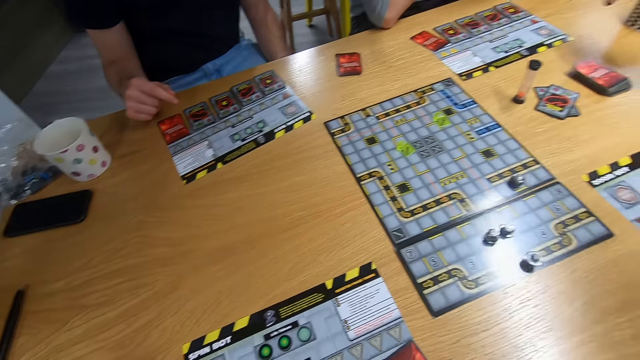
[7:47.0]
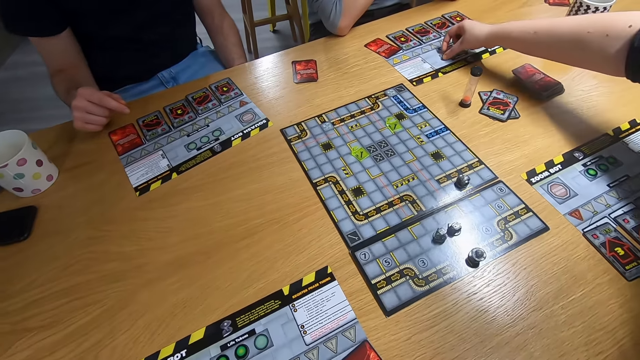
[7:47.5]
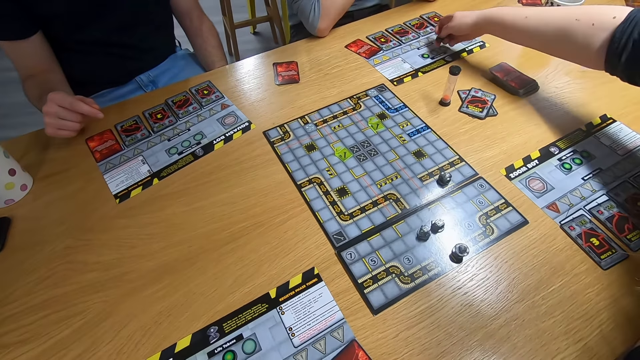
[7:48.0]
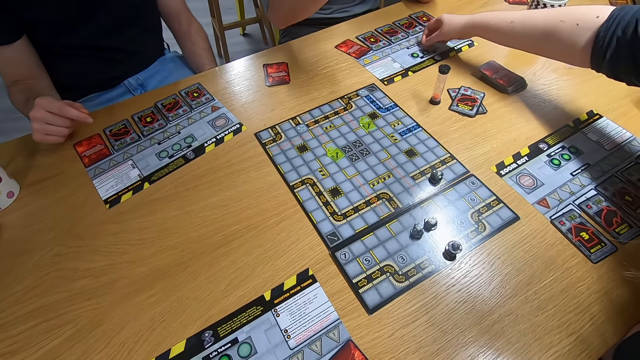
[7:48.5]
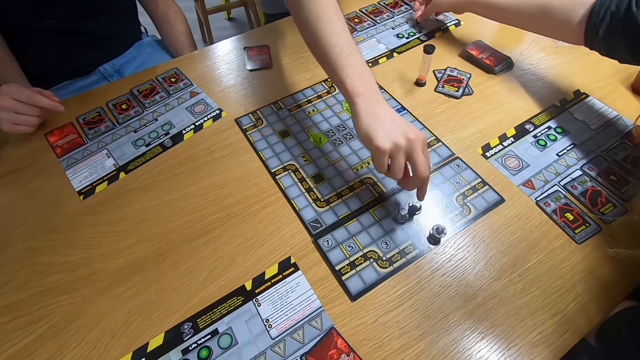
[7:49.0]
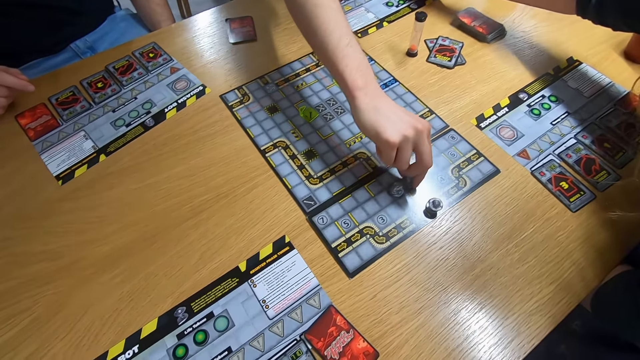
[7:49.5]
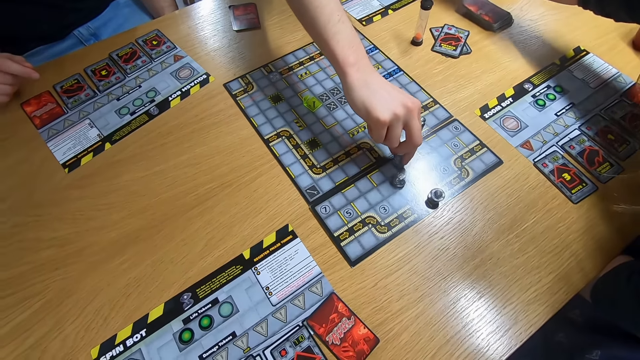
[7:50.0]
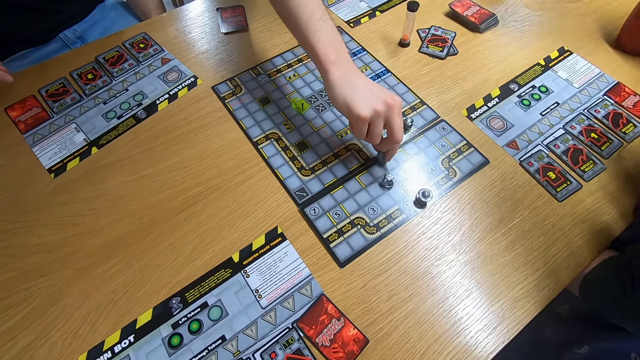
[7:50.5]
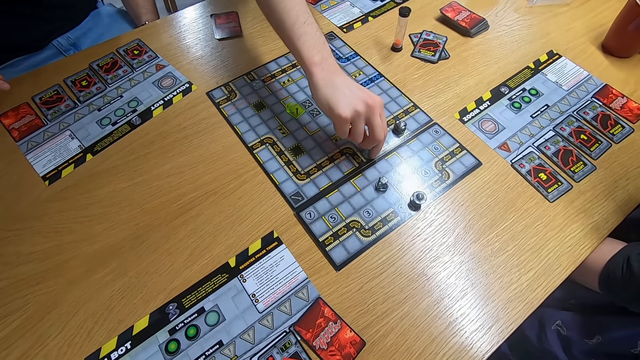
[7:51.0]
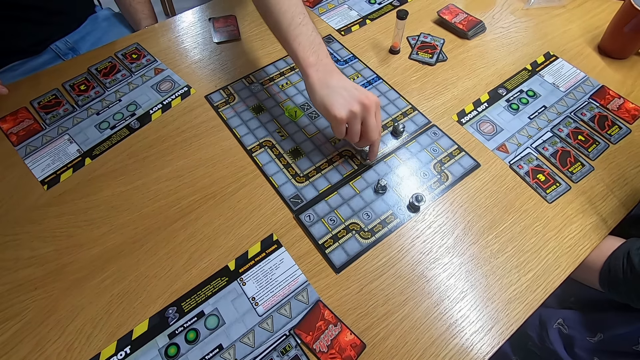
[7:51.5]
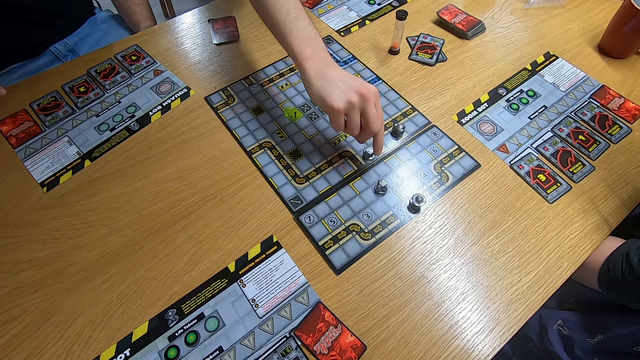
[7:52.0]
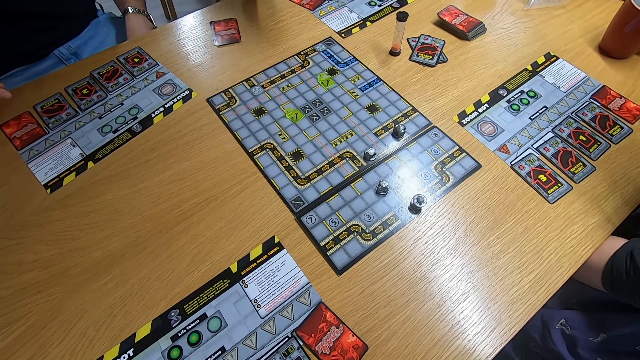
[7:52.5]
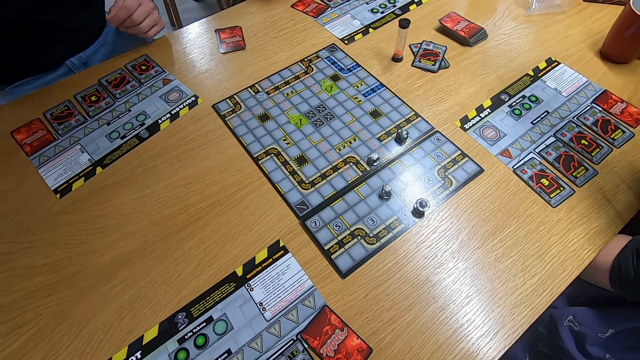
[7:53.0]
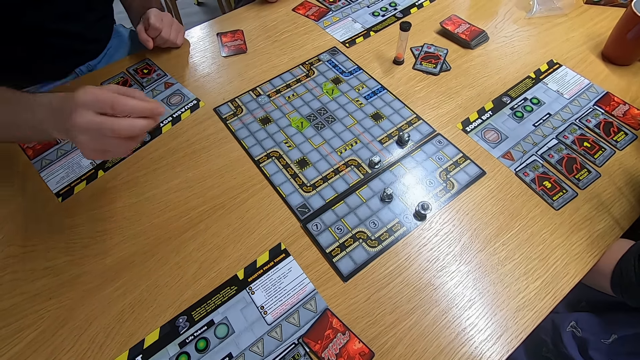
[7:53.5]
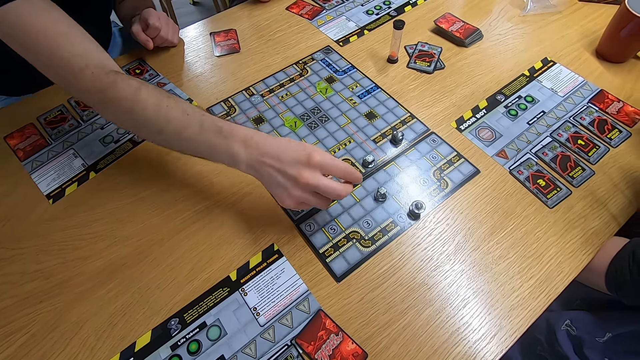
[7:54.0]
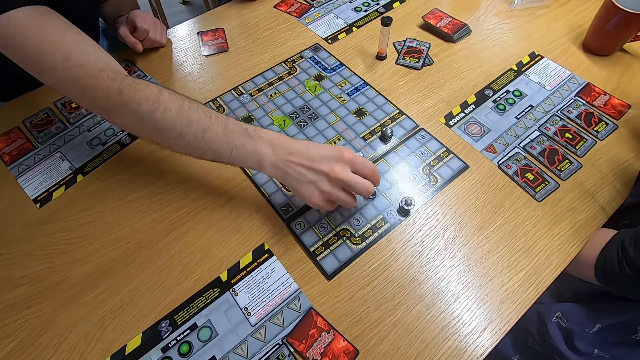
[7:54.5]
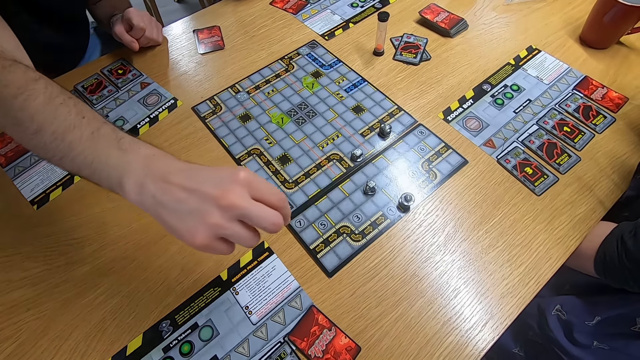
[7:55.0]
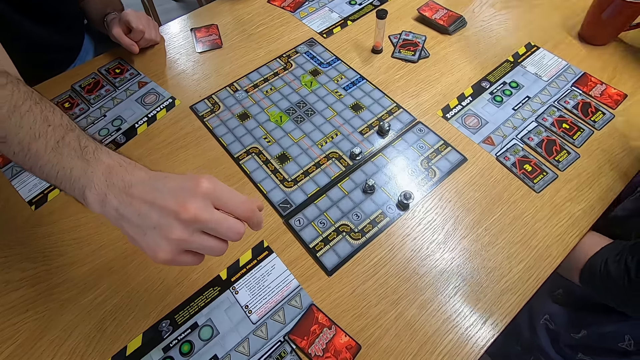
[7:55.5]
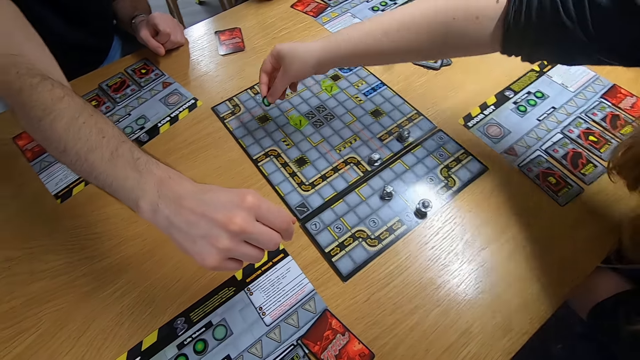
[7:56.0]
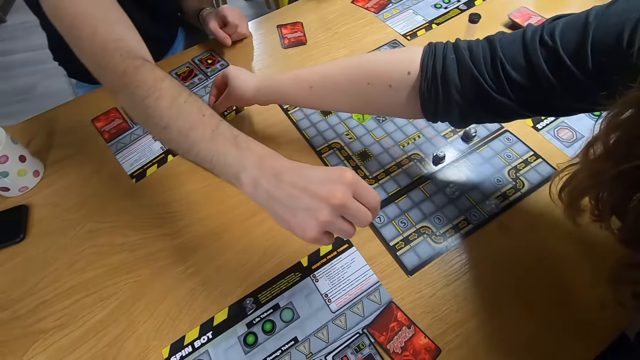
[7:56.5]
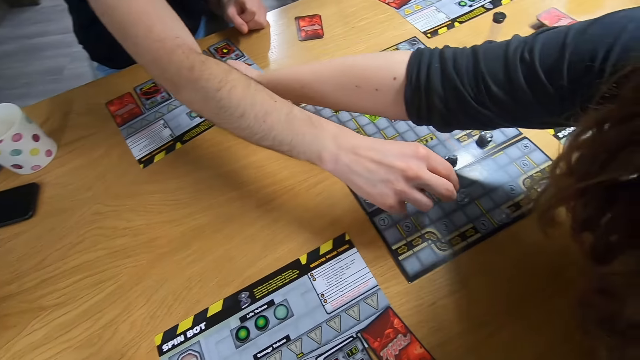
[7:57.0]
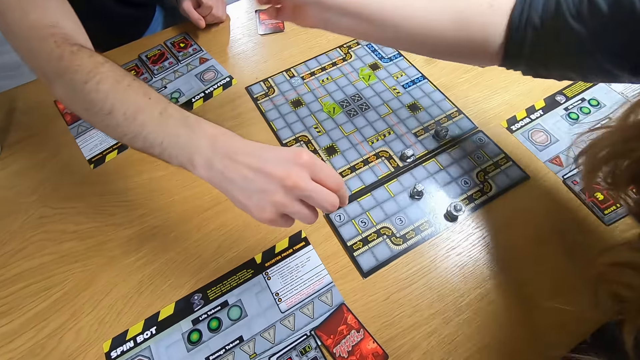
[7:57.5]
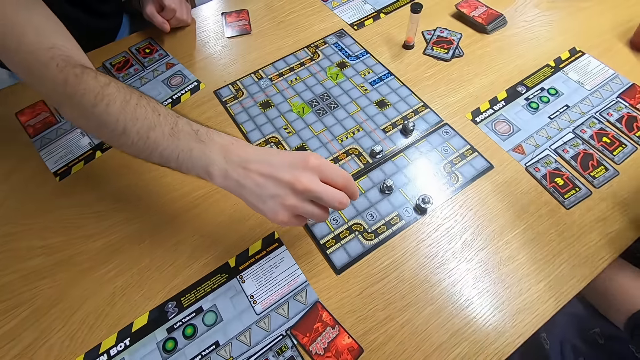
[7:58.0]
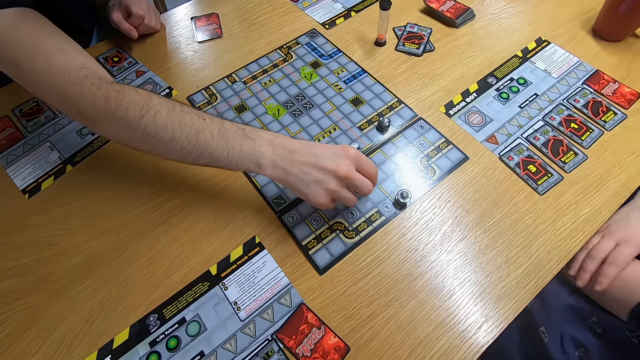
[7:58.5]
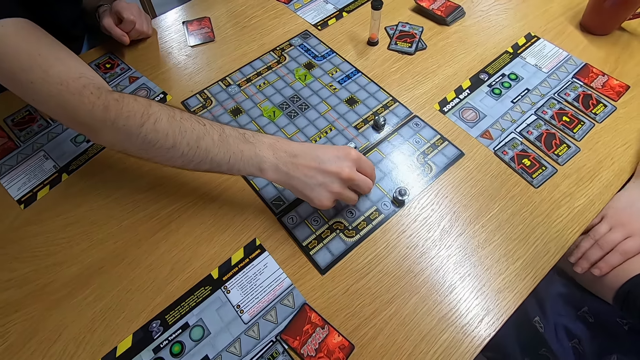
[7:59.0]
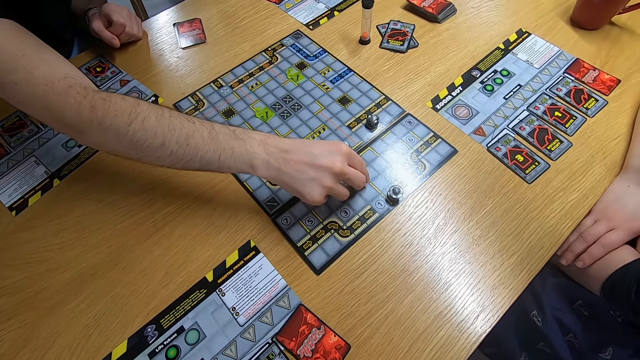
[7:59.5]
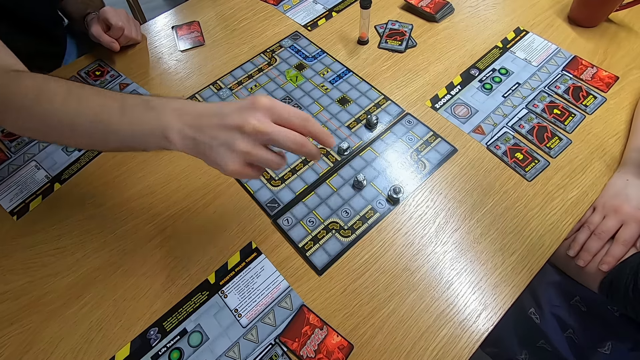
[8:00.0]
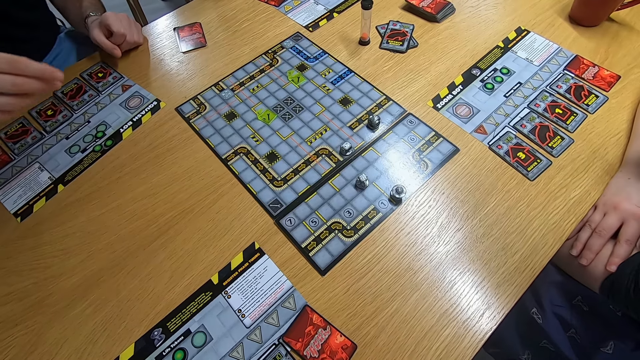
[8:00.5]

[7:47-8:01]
A lady drops something on the desk. A man plays the board game with the right hand. Another man plays the board game with the right hand. The lady drops something on the desk. The other man plays the board game with the right hand.

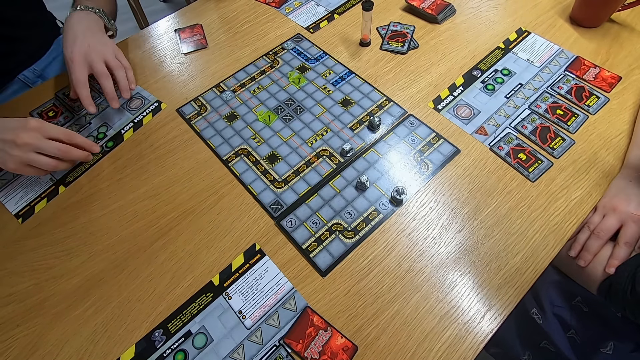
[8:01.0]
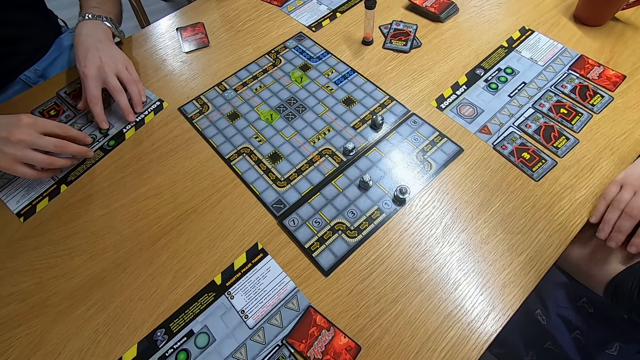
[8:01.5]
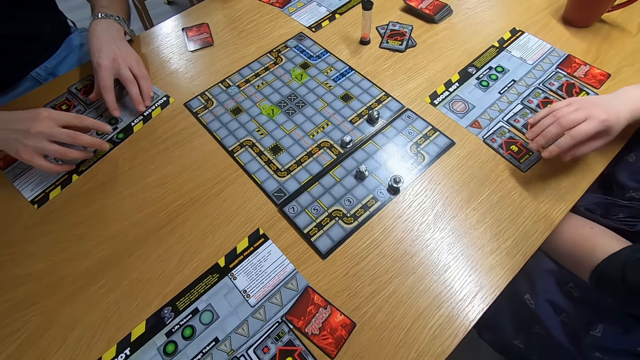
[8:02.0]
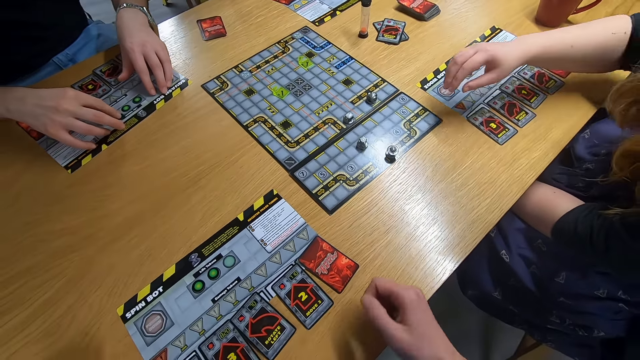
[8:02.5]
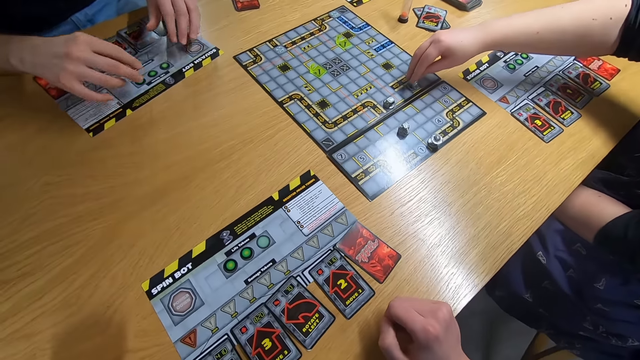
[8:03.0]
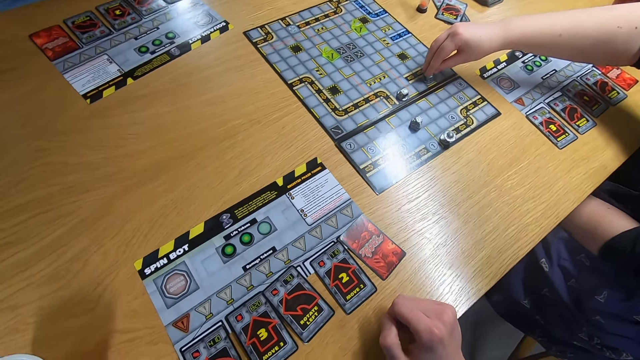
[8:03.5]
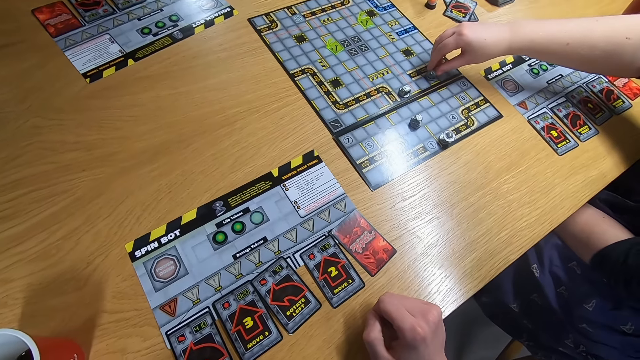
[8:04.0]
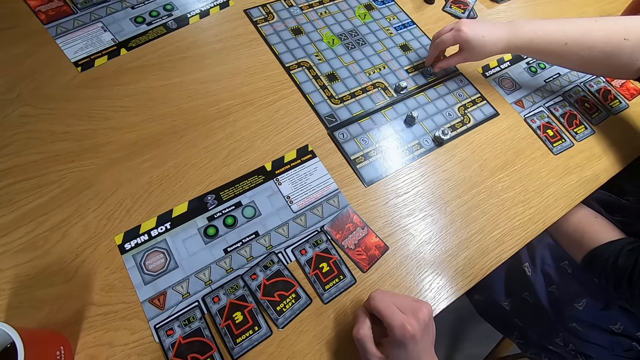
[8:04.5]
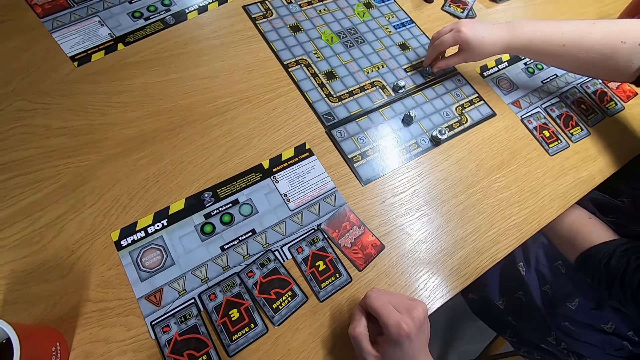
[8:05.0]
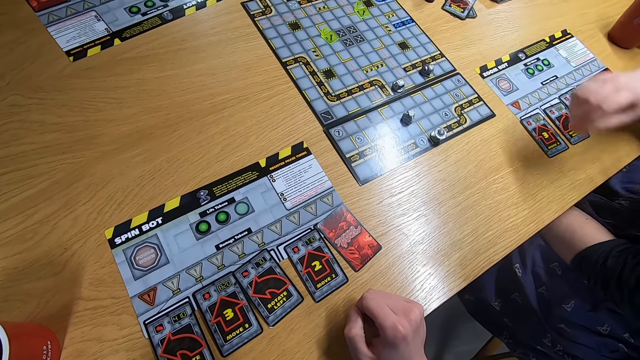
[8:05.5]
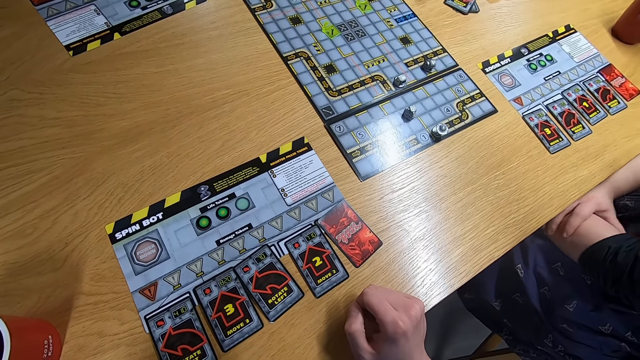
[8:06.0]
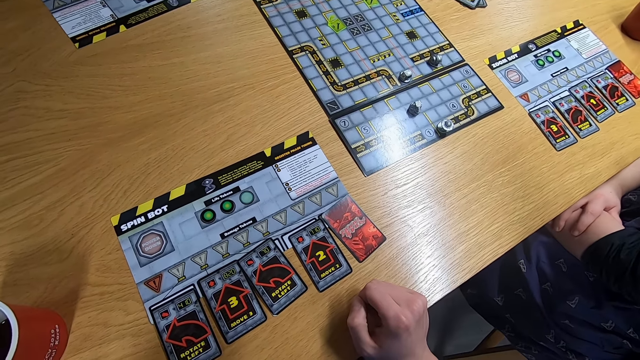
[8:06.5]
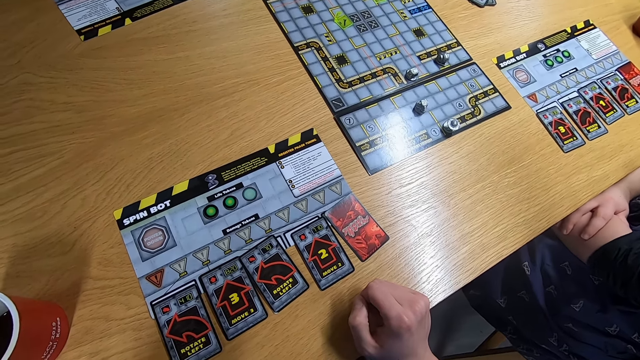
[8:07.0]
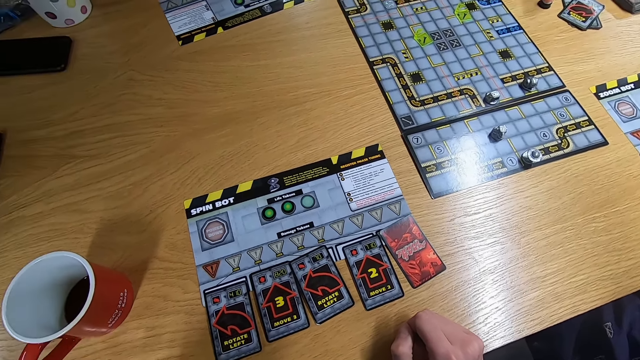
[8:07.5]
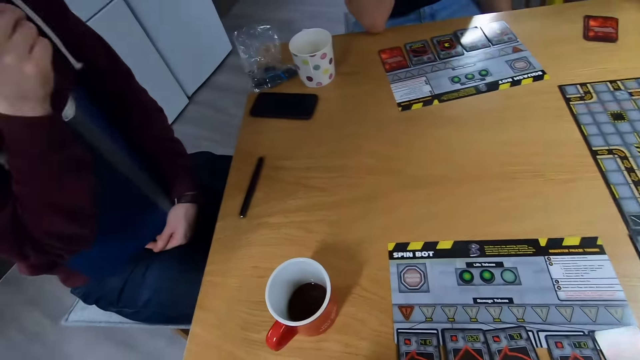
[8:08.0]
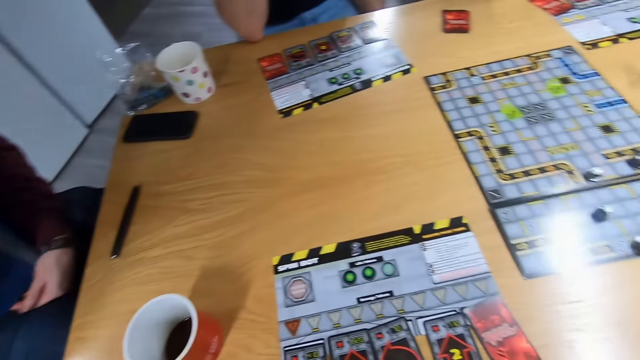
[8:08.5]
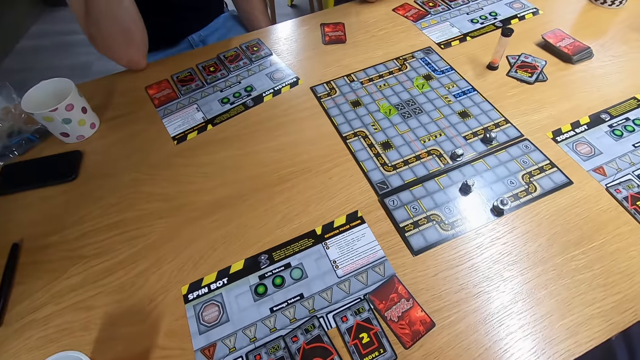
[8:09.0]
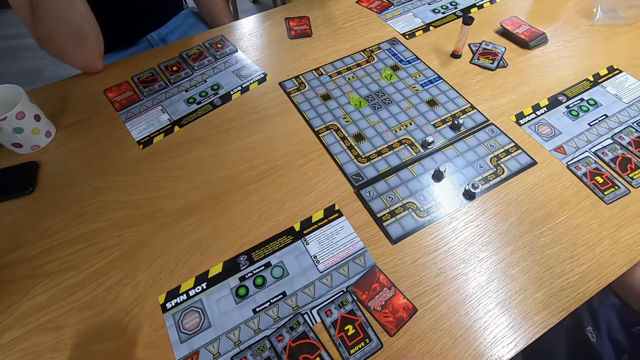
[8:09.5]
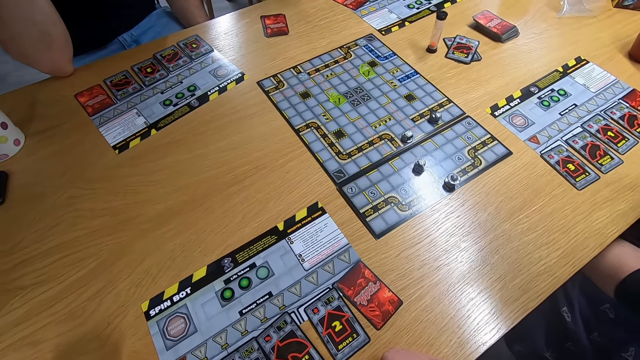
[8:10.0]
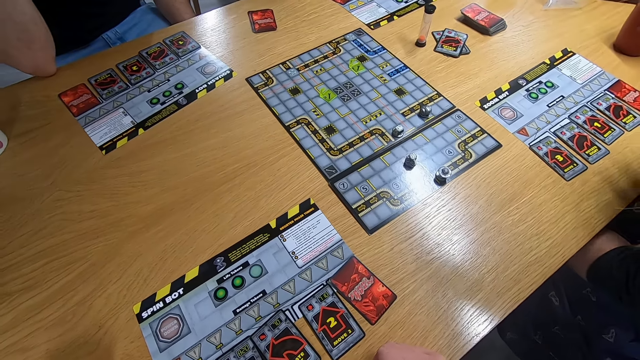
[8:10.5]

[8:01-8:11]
A man touches something with both hands. A lady plays the board game with the right hand. The camera wearer stares at the board game. They stare at another man. They stare at the board game.
